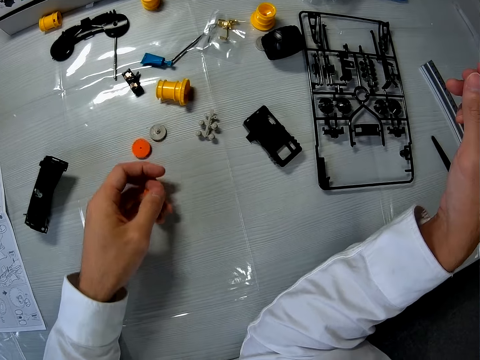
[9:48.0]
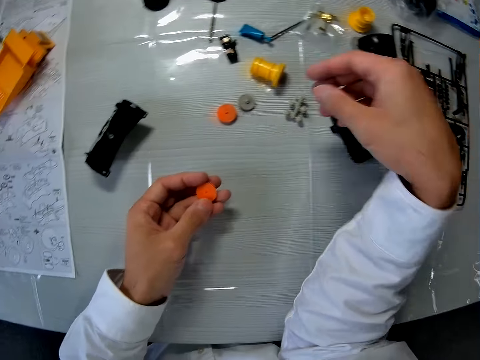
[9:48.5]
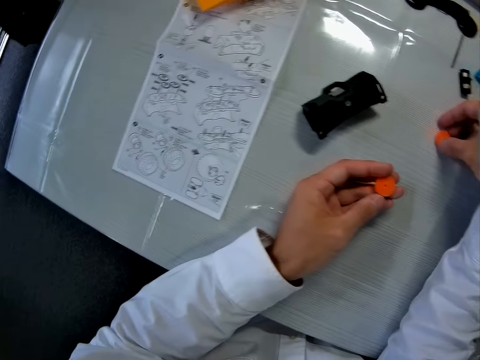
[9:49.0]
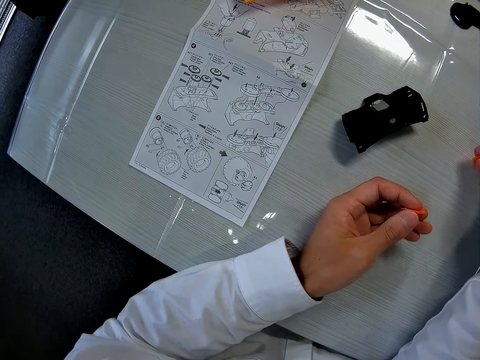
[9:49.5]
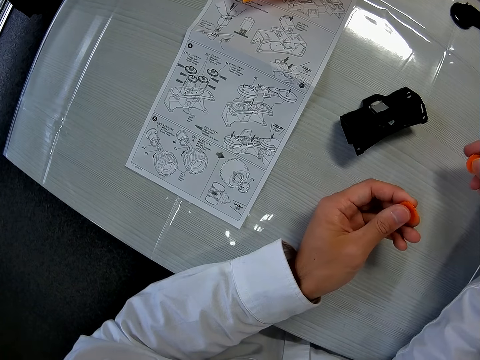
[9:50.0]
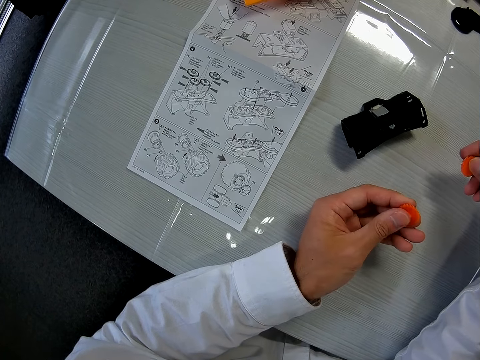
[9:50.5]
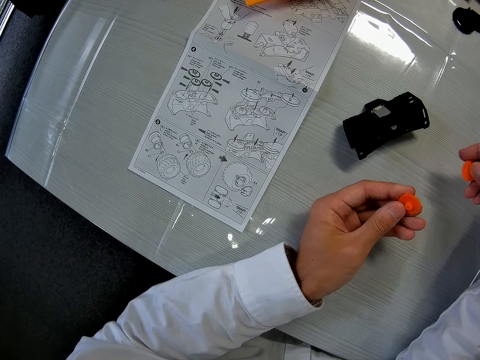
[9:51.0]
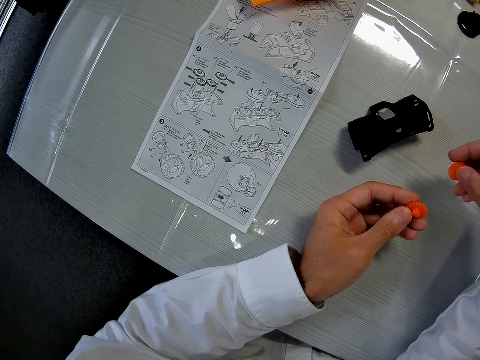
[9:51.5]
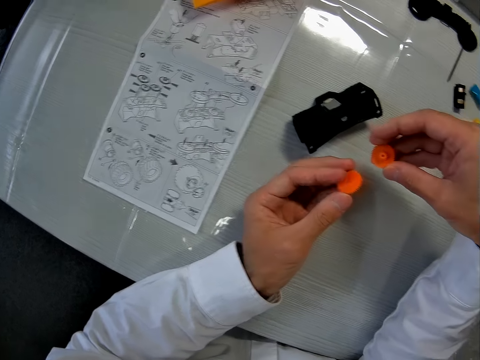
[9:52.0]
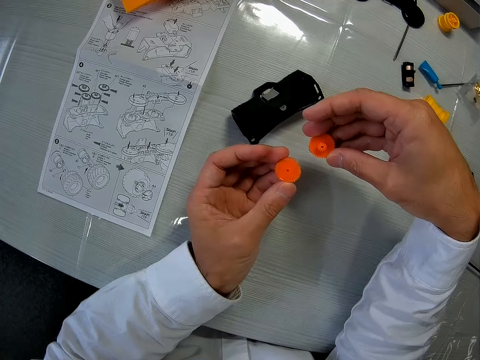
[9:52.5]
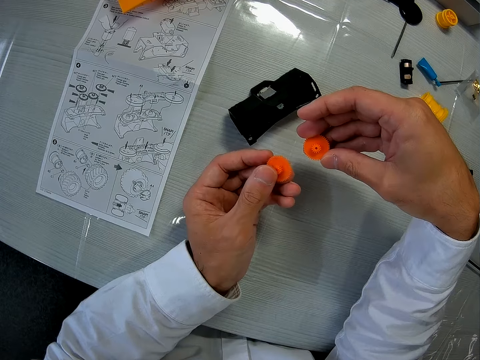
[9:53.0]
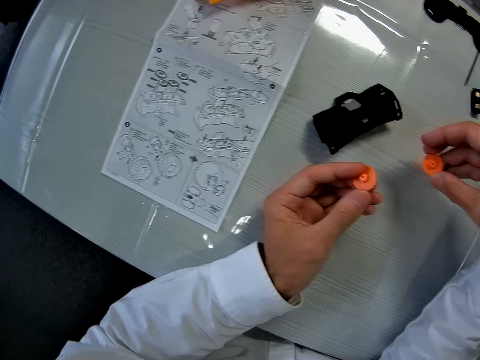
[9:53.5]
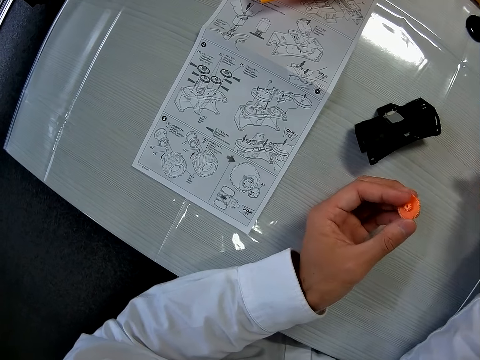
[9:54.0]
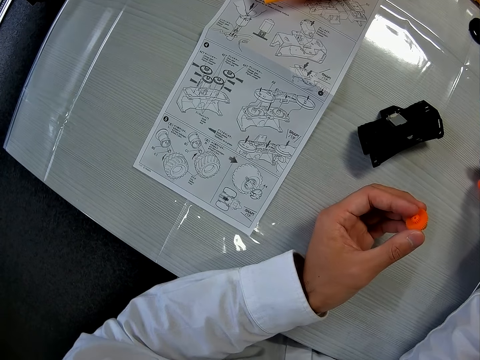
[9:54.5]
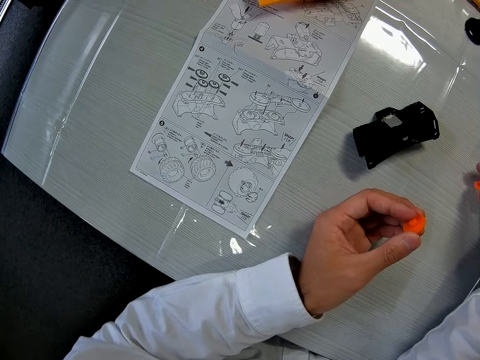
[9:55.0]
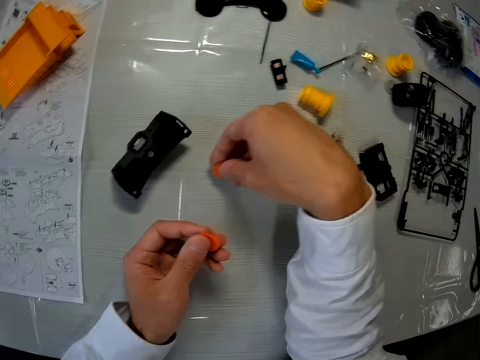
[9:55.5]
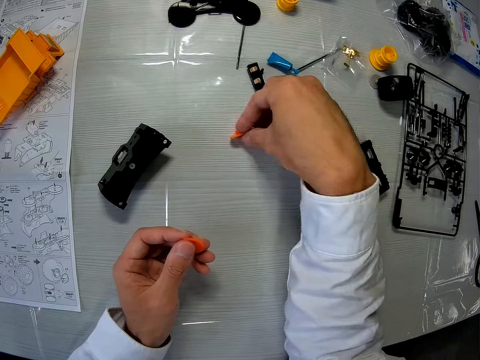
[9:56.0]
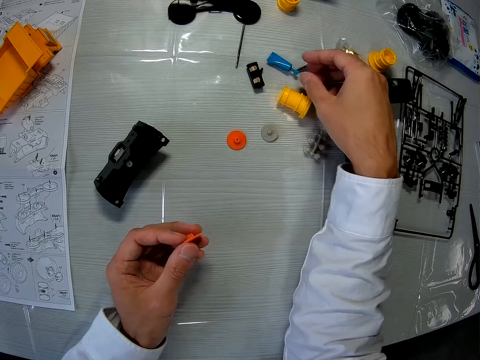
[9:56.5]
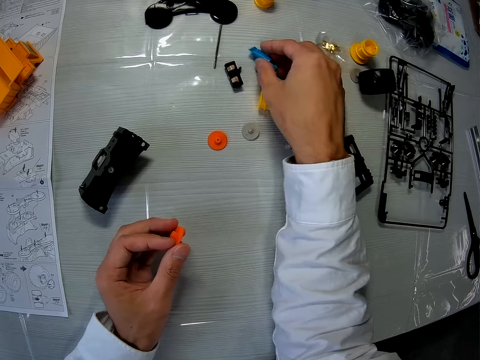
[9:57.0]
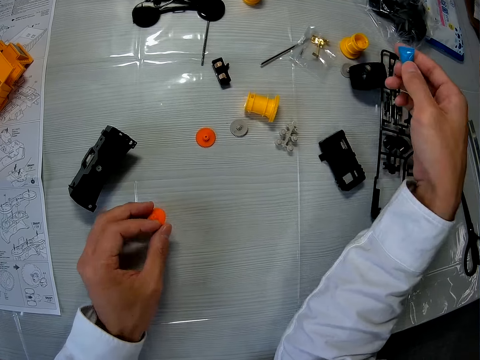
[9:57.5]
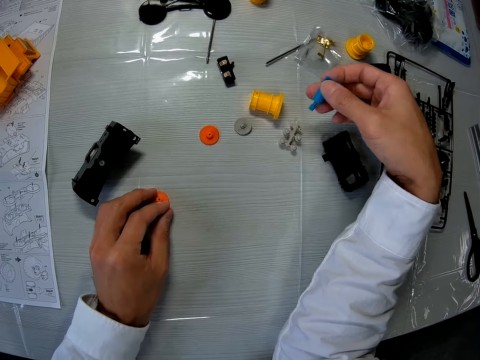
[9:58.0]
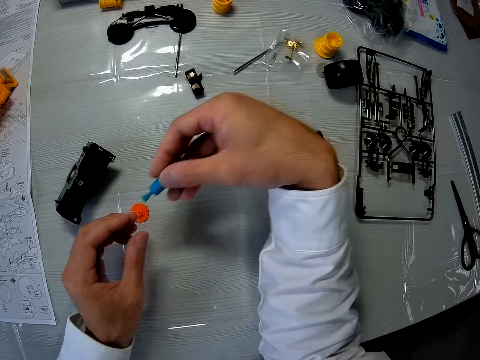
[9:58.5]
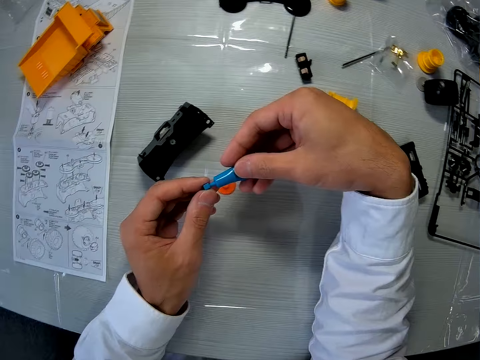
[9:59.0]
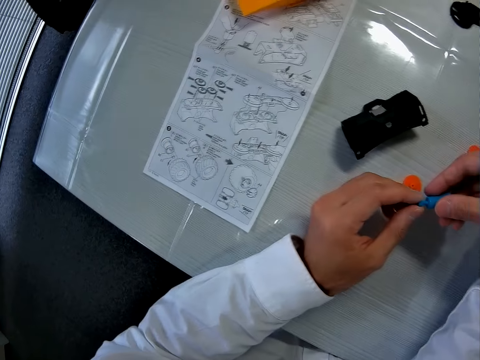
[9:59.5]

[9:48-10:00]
The camera wearer picks a part of the toy car on the table with his right hand. He looks at the plastic models and reads from the paper on the table. He drops the part of the toy car on the table. He picks a tube on the table with his right hand. He drops the part of the toy car on the table.

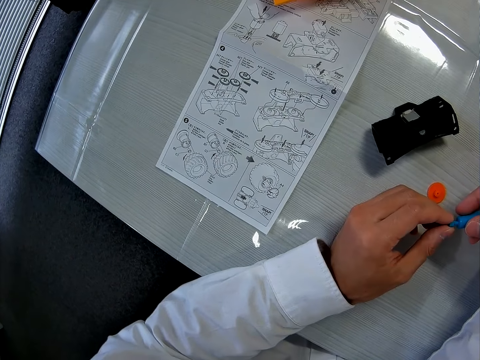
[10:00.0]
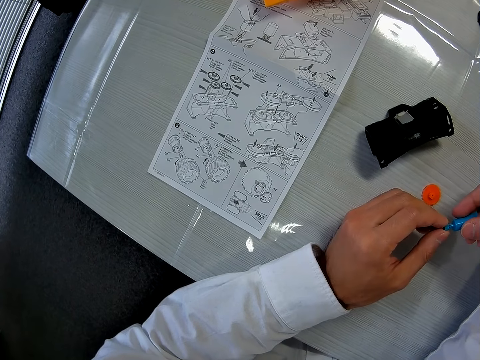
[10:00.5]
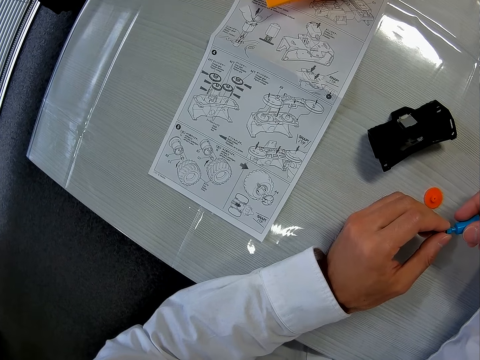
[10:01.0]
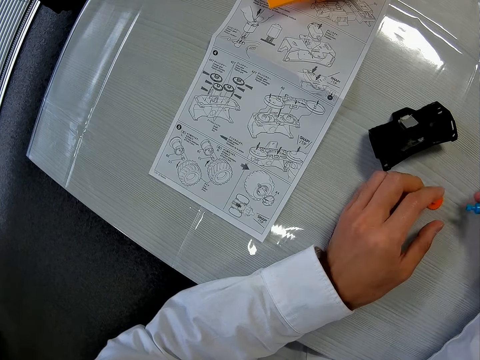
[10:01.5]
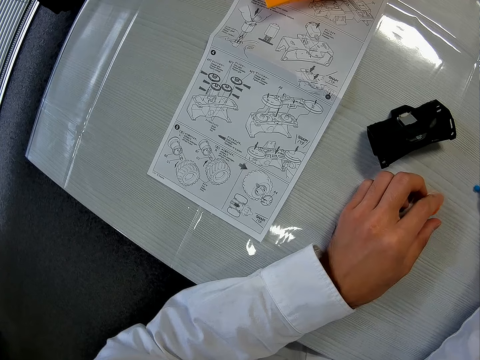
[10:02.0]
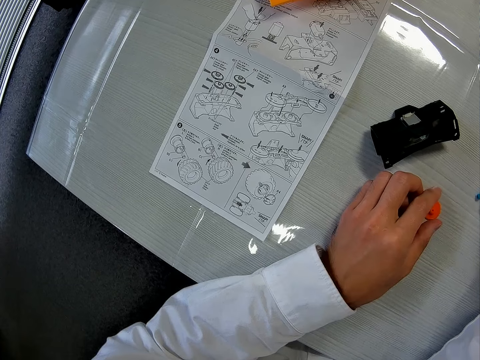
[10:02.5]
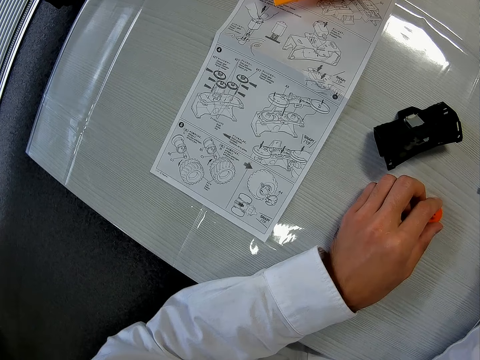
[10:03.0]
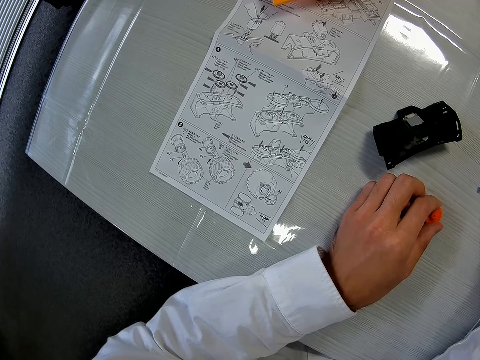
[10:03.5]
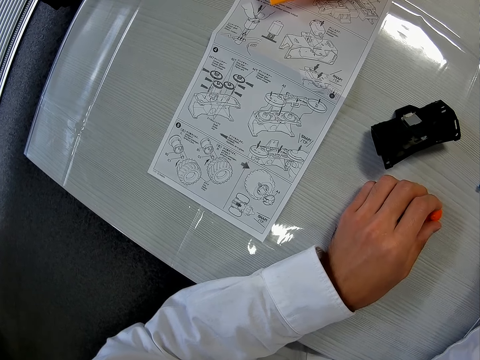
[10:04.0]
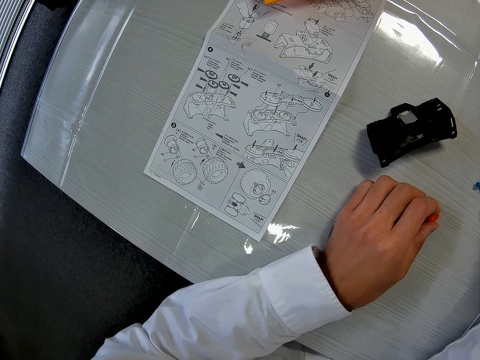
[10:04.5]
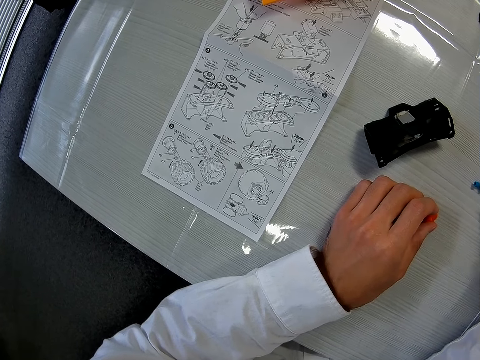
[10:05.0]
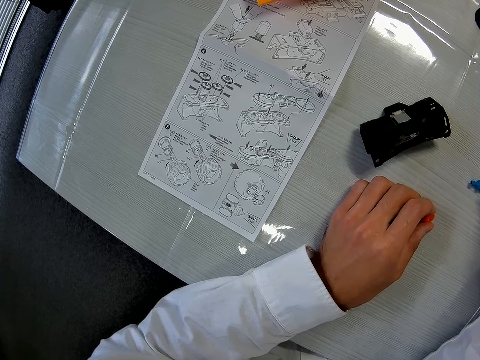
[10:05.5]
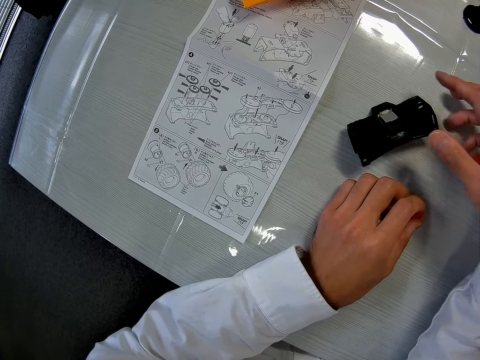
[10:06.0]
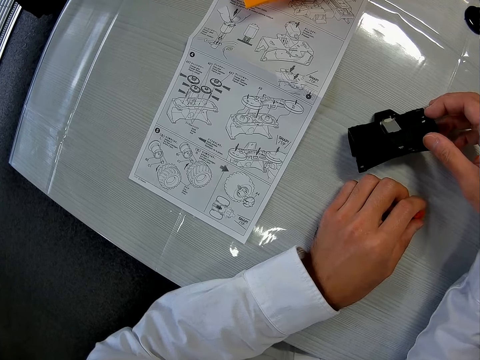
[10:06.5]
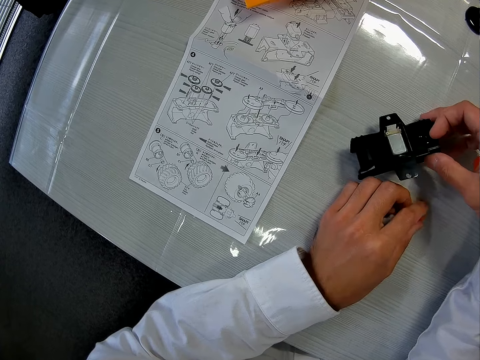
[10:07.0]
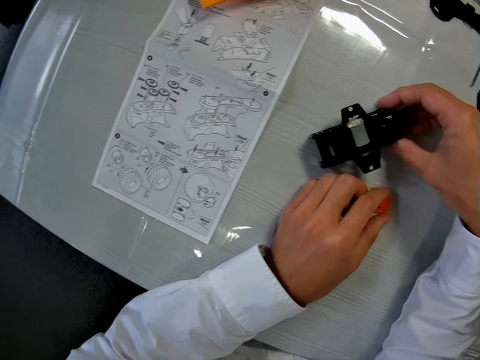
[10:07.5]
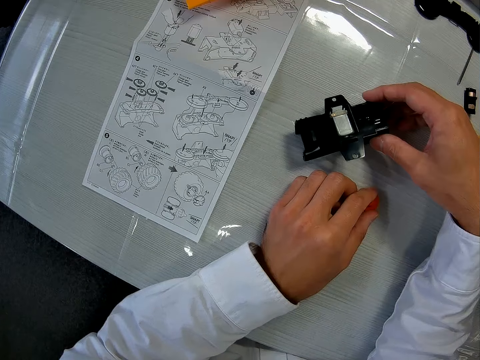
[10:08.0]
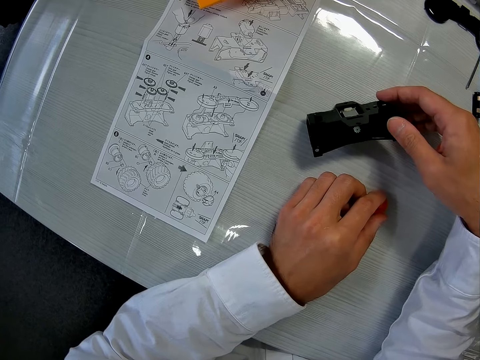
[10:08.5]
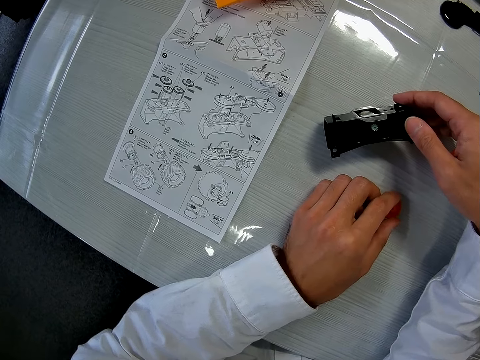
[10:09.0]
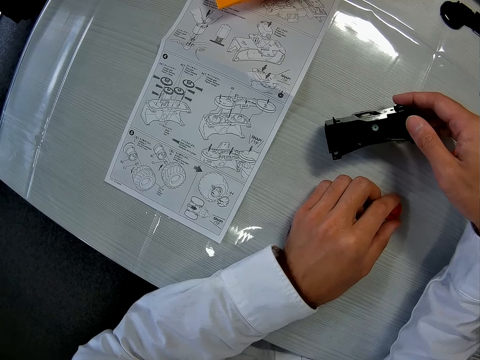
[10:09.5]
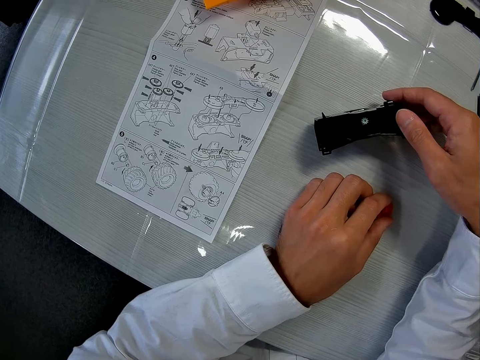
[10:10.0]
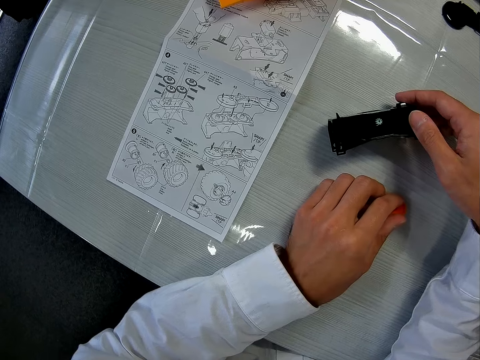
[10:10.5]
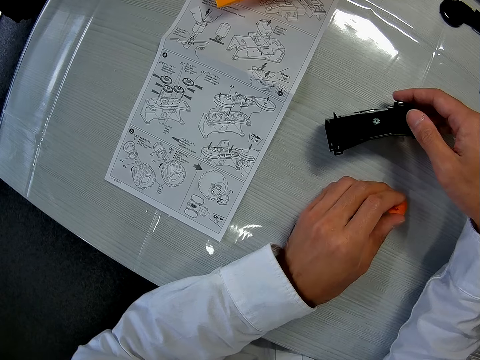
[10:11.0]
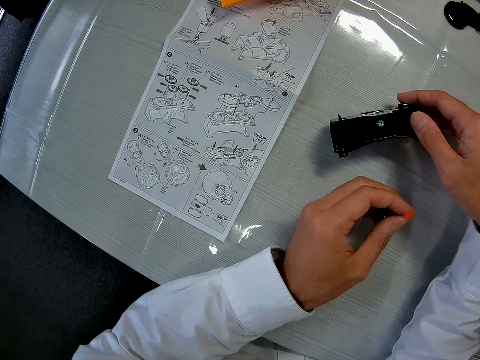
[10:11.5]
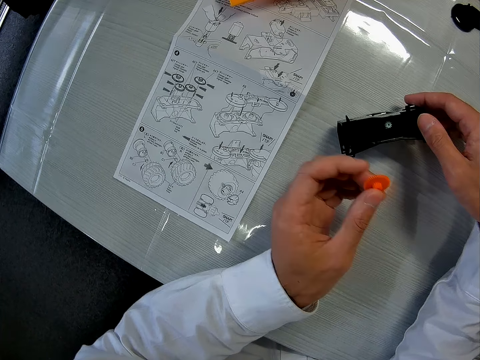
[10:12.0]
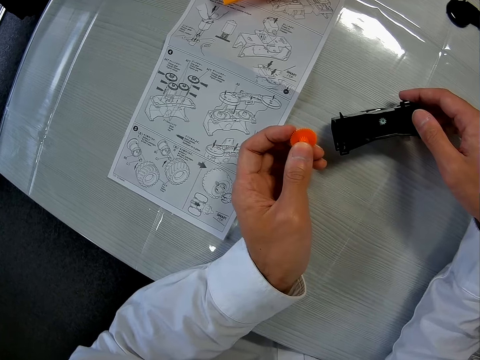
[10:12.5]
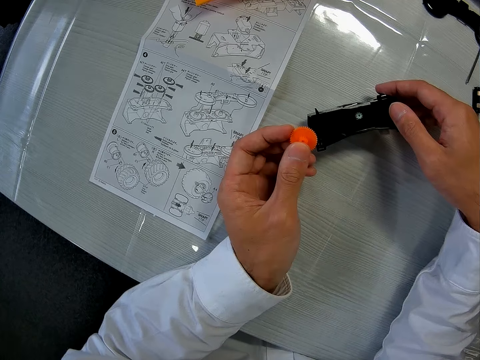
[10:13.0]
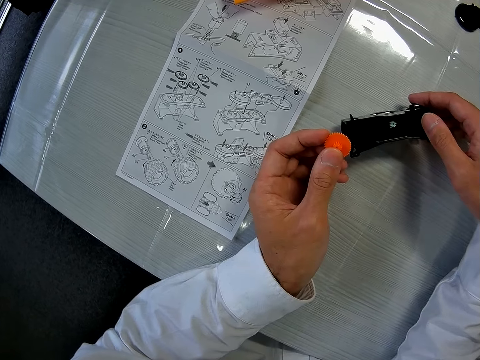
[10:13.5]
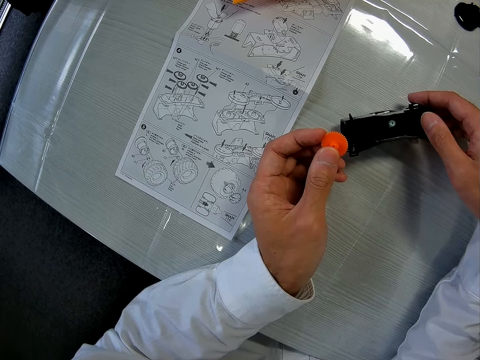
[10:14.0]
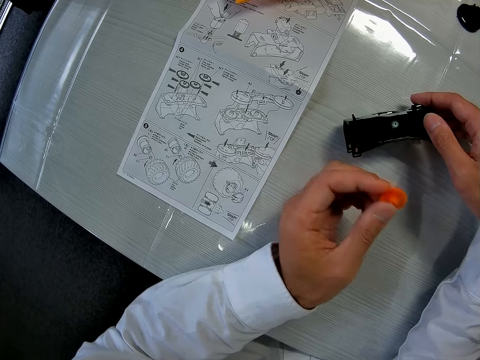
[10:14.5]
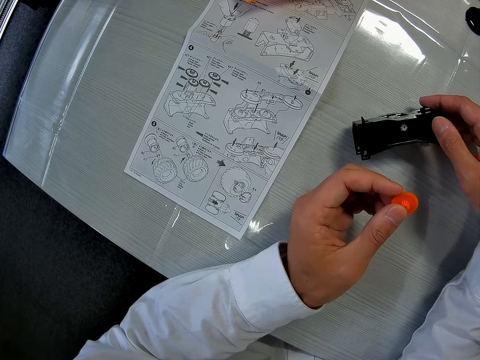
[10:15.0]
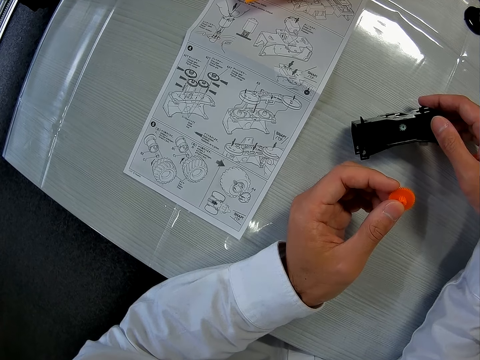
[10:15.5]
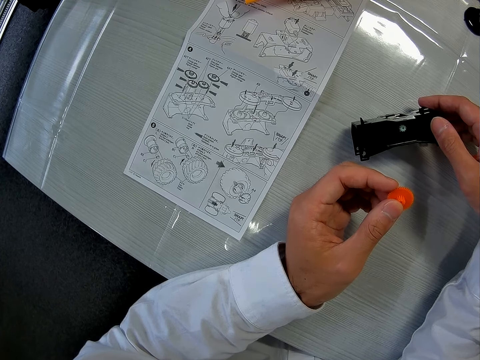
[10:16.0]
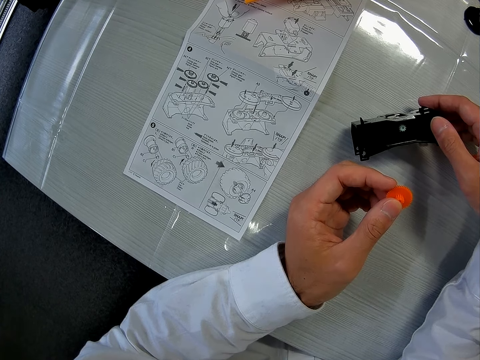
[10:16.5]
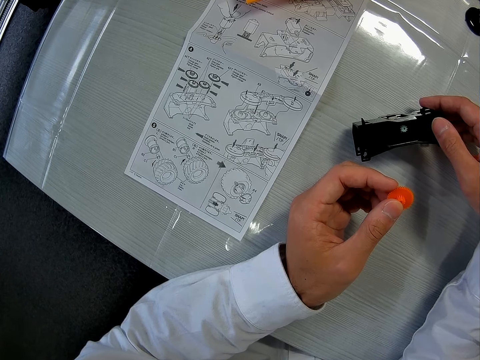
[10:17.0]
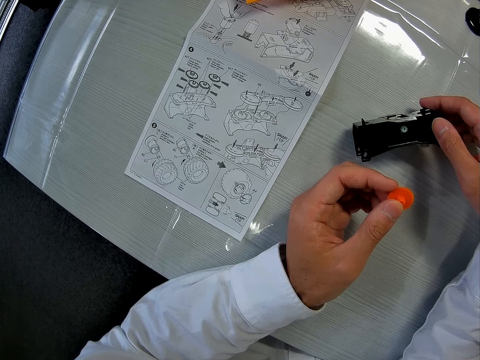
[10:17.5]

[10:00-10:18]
The camera wearer reads from the paper on the table. He drops the tube on the table. He touches the part of the toy car on the table with his left hand. He holds a piece of the plastic model on the table. He reads from the paper on the table. He holds another plastic model on the table. He turns the part of the toy car on the table with his right hand. He reads from the paper on the table. He picks the part of the toy car on the table with his left hand. He looks at one of the plastic models in his hands. He reads from the paper on the table.
